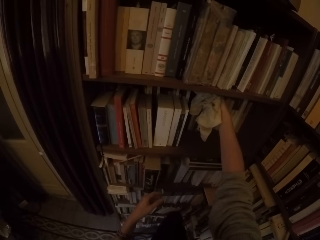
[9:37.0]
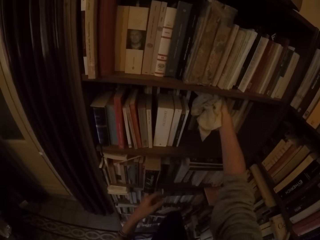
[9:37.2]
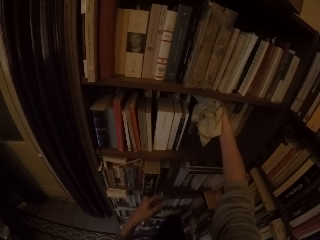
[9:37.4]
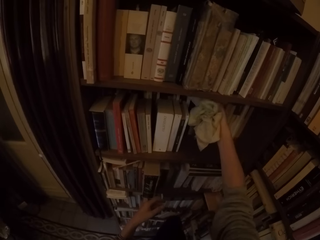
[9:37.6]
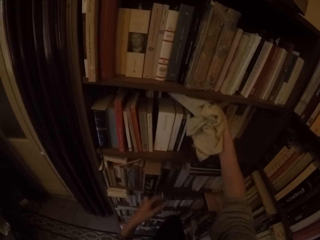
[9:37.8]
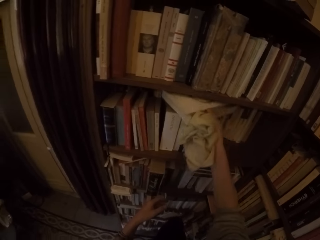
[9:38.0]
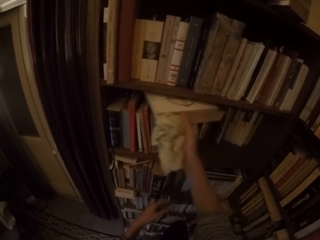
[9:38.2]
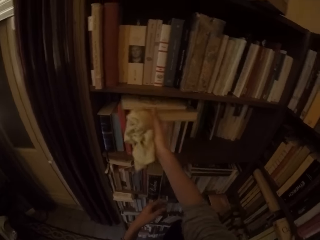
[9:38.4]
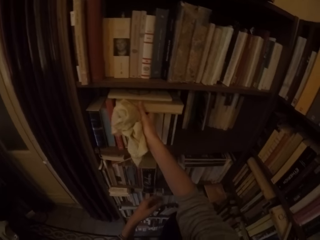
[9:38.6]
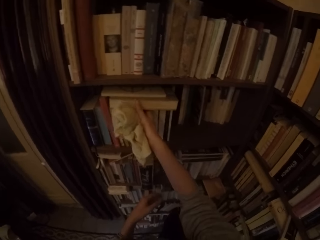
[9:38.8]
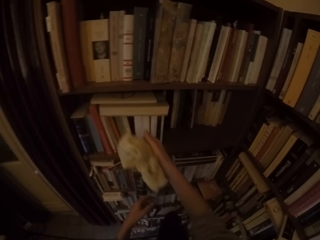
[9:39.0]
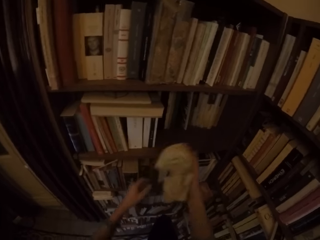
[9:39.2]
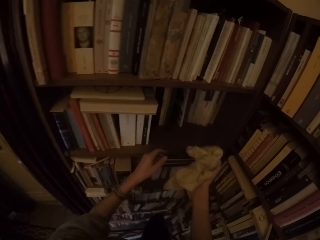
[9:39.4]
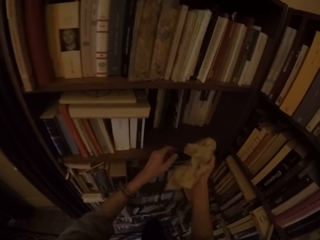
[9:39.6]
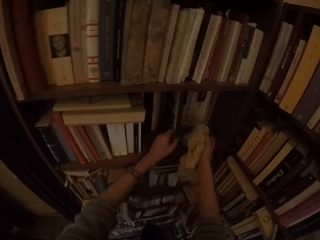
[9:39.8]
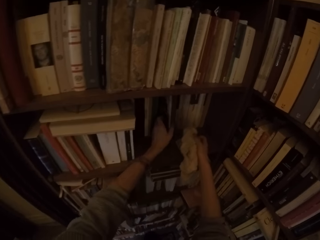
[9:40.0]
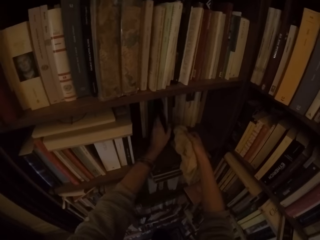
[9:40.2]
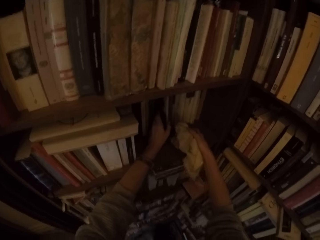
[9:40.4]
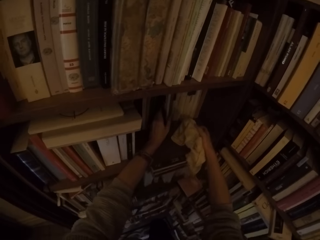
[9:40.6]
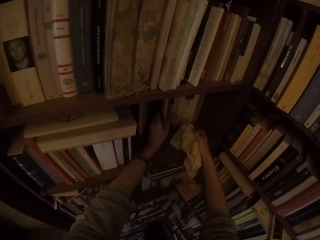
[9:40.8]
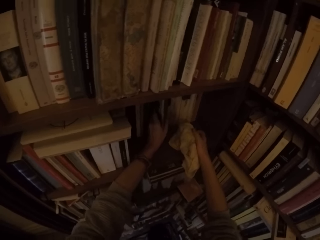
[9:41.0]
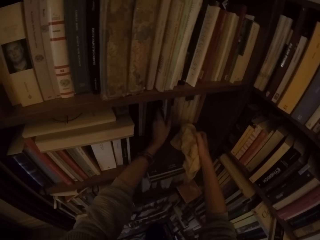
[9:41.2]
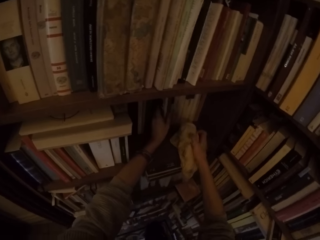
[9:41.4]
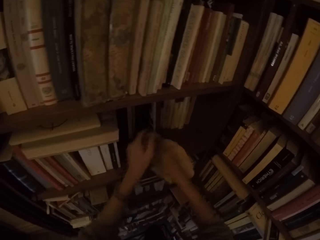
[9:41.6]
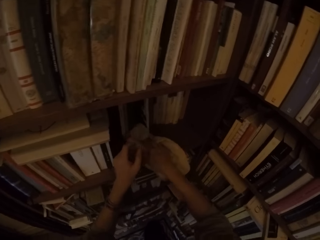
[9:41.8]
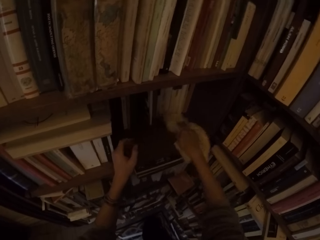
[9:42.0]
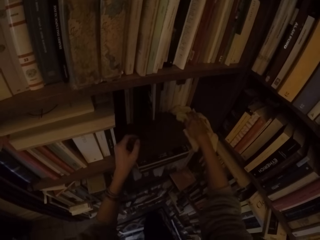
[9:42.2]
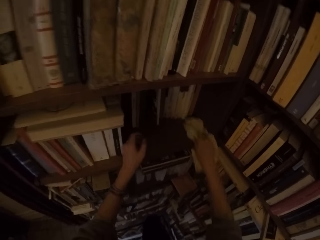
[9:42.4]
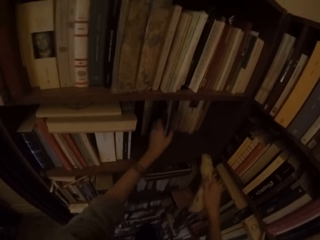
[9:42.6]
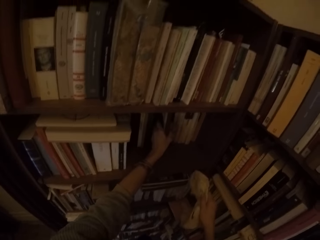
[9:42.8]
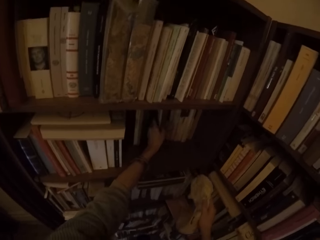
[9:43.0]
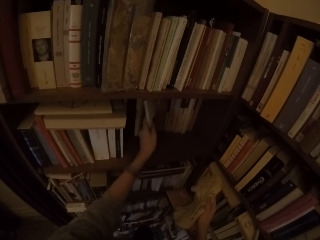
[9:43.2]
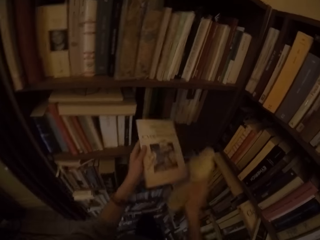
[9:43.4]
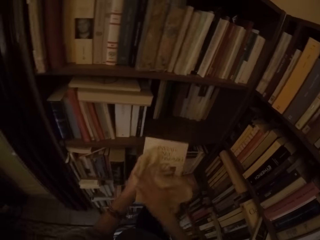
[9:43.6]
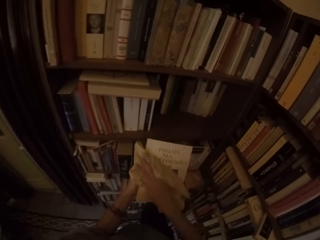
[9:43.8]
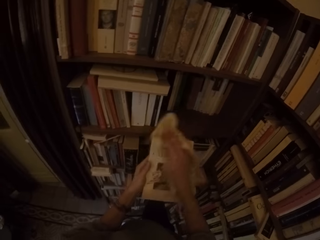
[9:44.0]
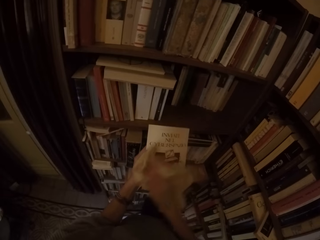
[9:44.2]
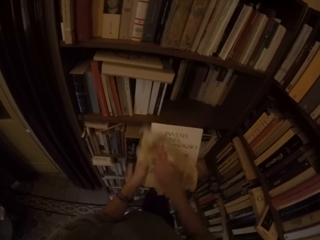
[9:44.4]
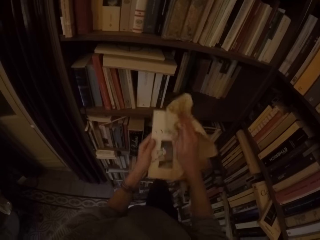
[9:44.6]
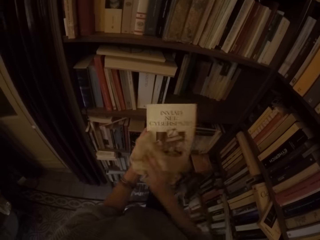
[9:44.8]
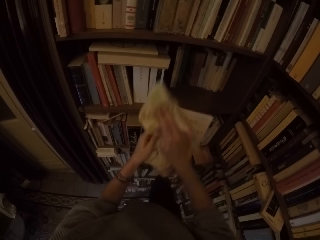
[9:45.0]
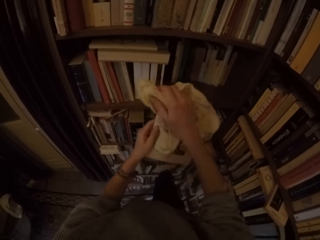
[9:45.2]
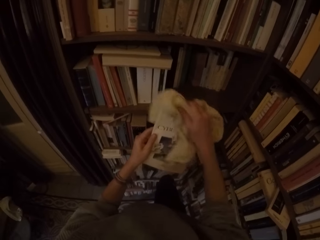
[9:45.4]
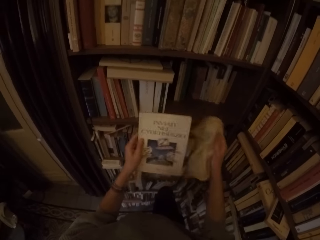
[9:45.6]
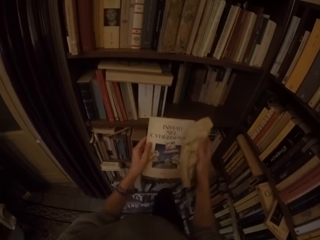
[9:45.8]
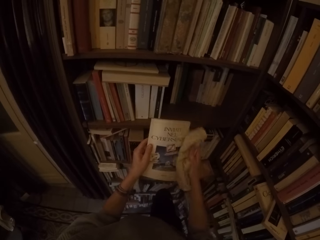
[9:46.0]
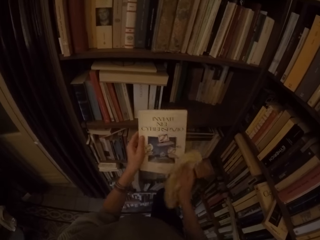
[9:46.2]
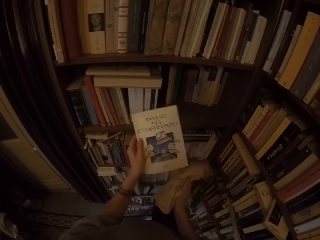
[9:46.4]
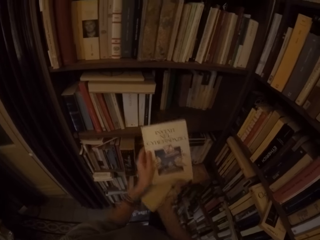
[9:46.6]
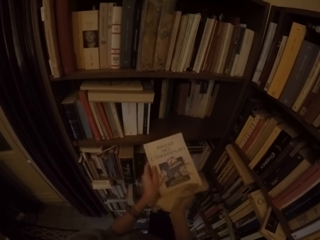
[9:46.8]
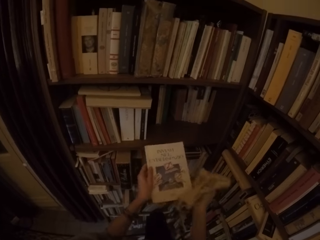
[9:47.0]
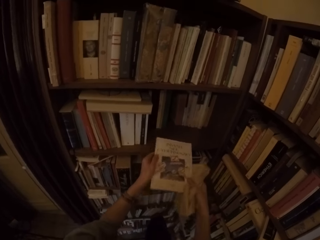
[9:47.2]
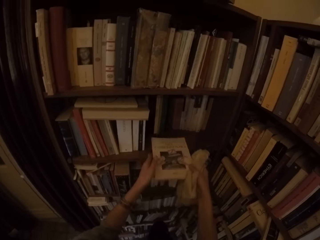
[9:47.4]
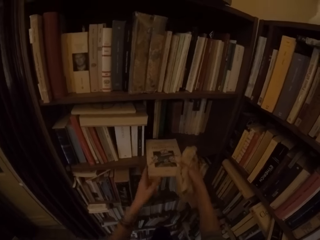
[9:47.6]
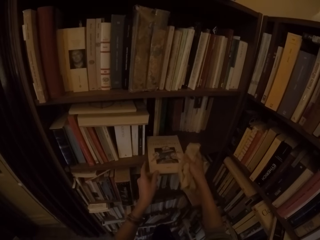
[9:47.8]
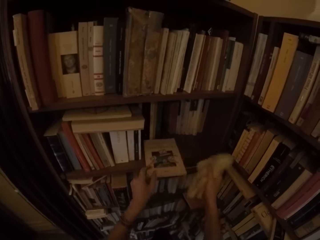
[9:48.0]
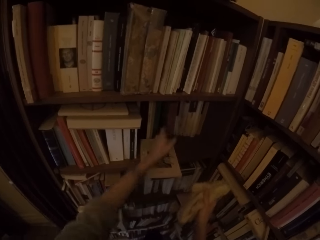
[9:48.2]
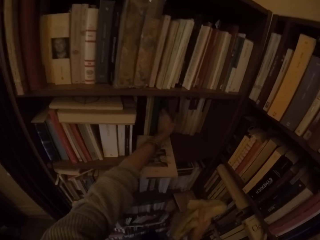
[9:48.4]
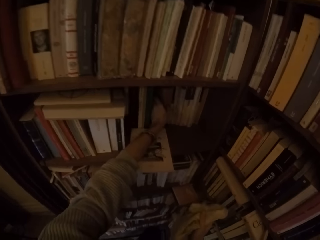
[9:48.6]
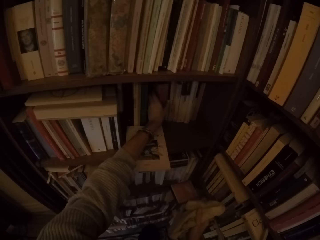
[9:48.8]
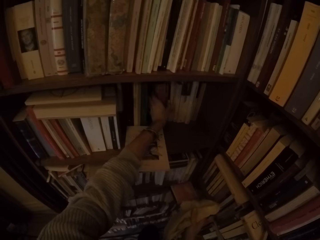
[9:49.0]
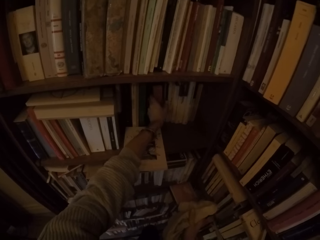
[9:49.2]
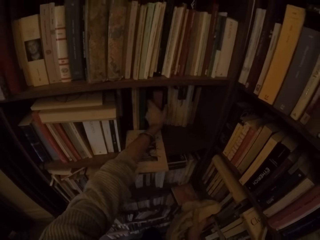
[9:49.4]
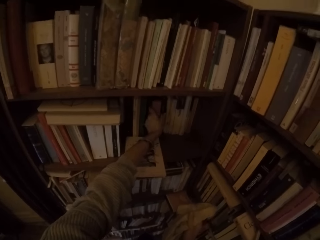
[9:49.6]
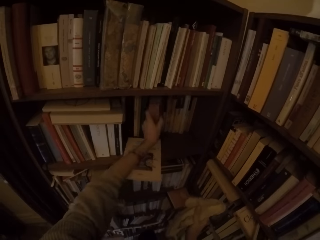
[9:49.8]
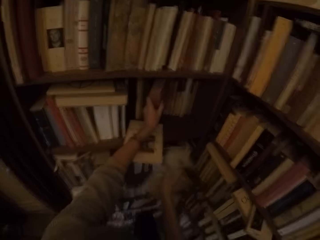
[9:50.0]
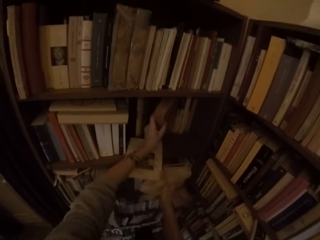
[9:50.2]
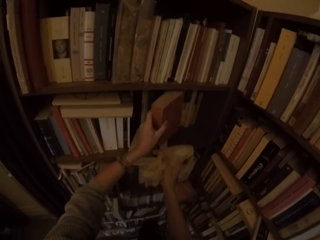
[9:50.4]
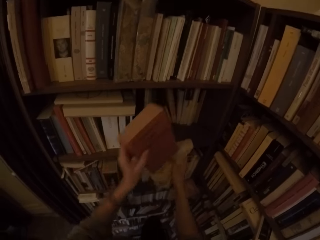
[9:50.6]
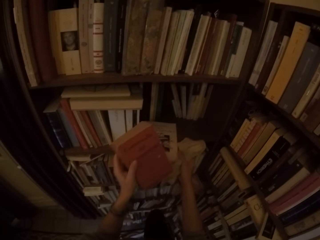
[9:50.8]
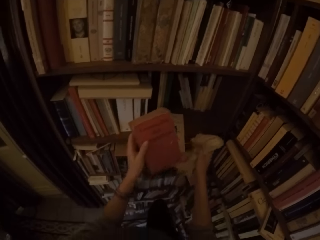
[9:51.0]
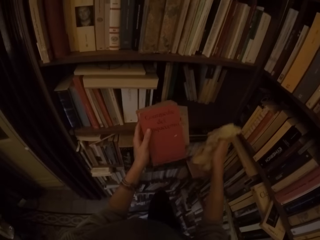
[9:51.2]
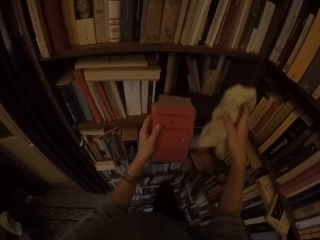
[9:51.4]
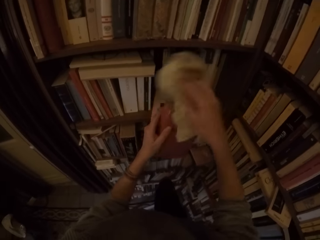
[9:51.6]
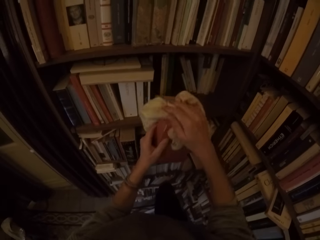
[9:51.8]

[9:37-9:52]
The camera wearer adjusts a book on the shelf with her right hand. She cleans the book shelf with the rag with her right hand. She picks a book from the book shelf with her left hand. She cleans the book with the rag with her right hand. She puts the book in the book shelf with both hands. She picks a book from the book shelf with her left hand. She pushes a book with her right hand.

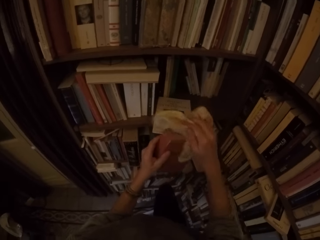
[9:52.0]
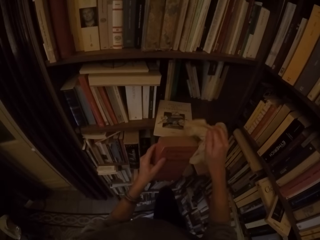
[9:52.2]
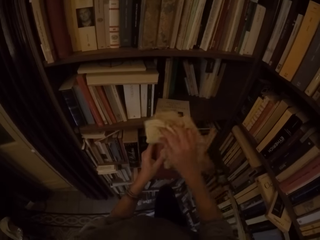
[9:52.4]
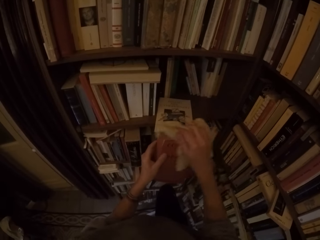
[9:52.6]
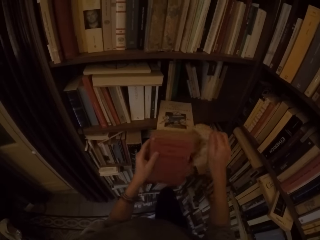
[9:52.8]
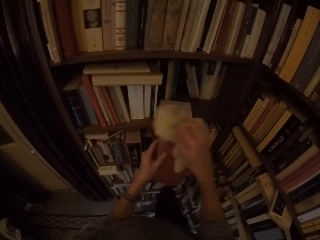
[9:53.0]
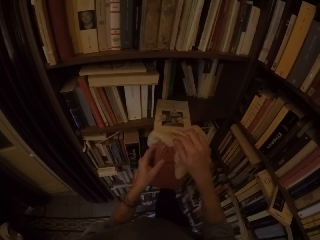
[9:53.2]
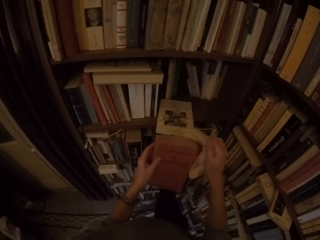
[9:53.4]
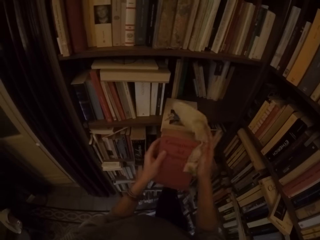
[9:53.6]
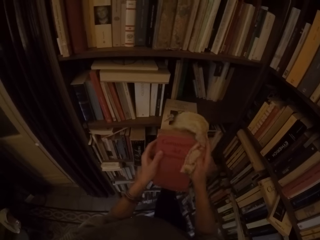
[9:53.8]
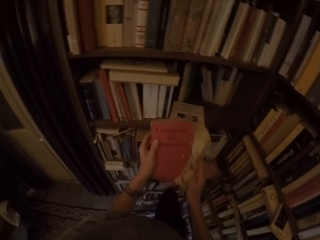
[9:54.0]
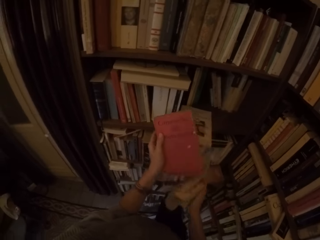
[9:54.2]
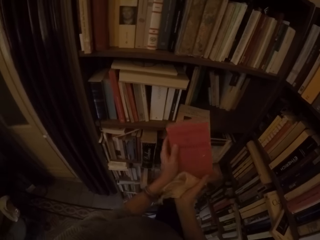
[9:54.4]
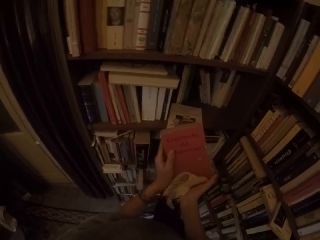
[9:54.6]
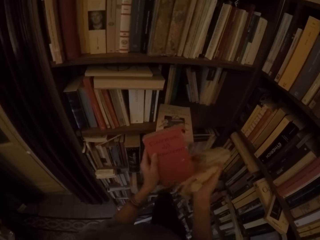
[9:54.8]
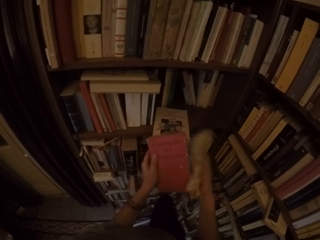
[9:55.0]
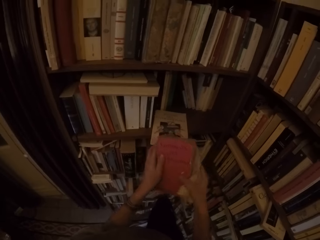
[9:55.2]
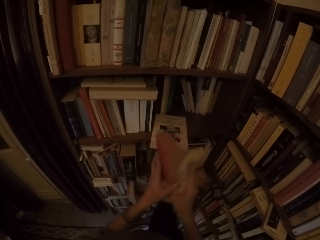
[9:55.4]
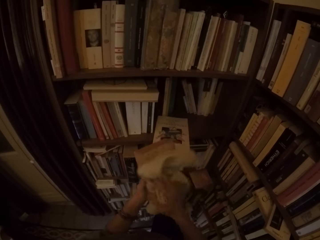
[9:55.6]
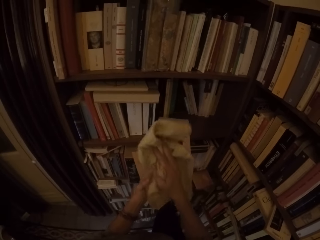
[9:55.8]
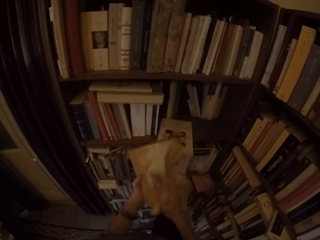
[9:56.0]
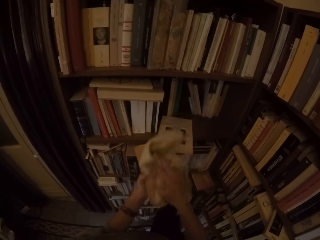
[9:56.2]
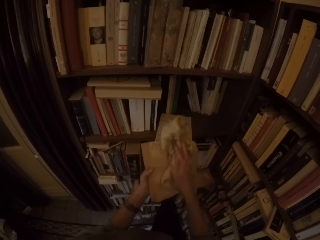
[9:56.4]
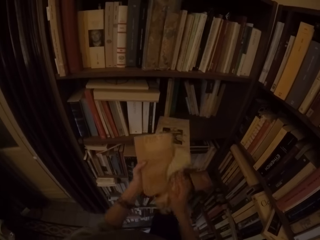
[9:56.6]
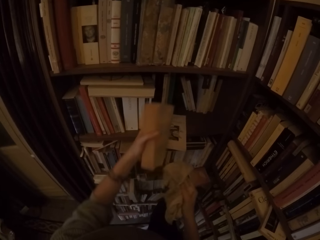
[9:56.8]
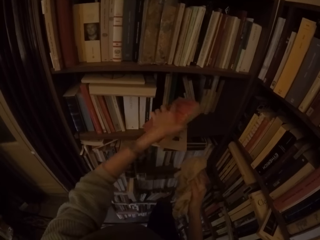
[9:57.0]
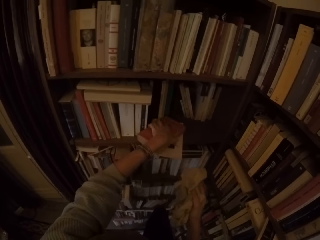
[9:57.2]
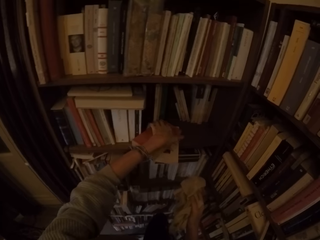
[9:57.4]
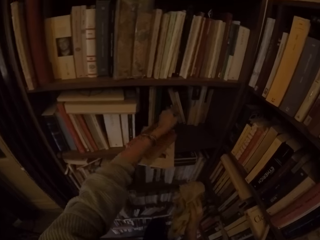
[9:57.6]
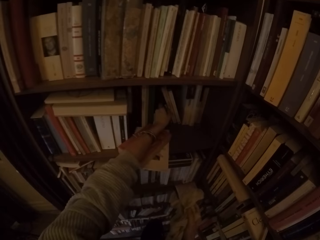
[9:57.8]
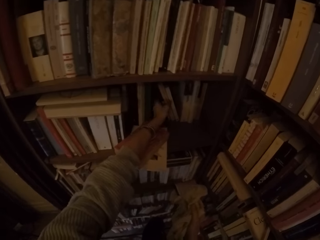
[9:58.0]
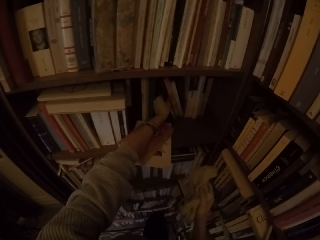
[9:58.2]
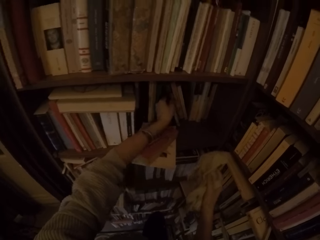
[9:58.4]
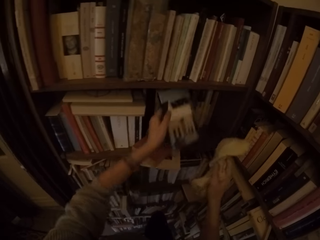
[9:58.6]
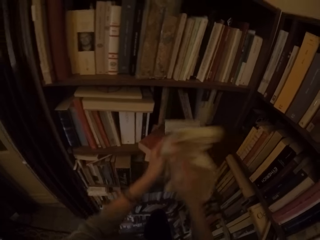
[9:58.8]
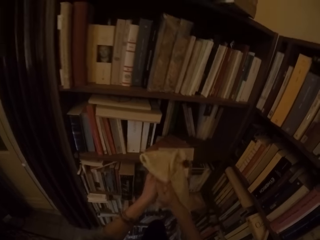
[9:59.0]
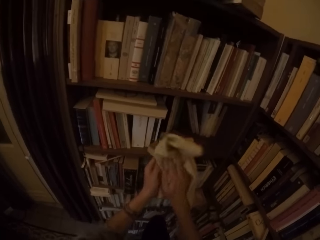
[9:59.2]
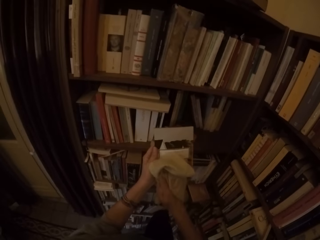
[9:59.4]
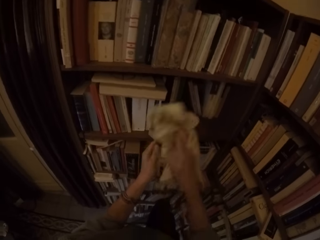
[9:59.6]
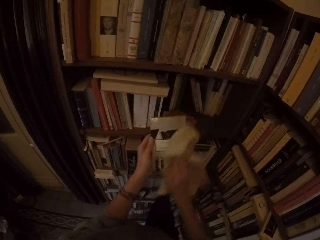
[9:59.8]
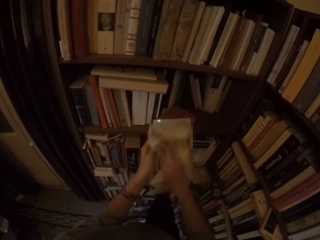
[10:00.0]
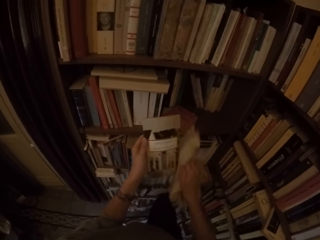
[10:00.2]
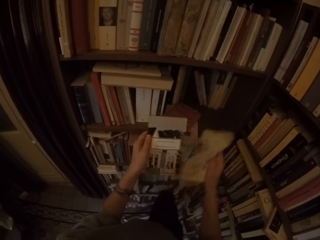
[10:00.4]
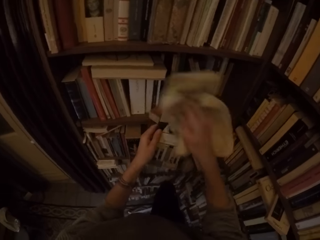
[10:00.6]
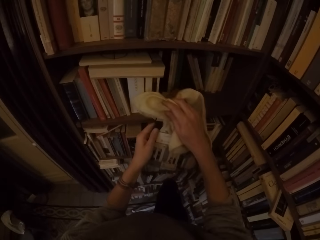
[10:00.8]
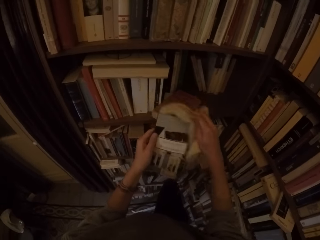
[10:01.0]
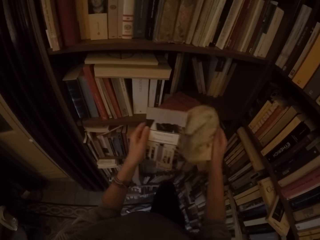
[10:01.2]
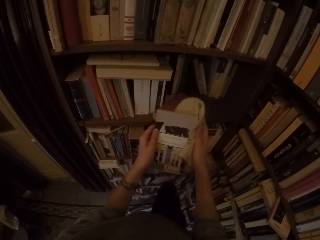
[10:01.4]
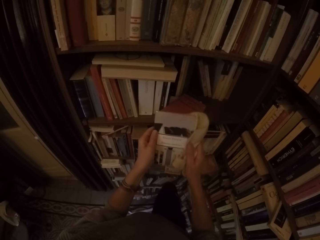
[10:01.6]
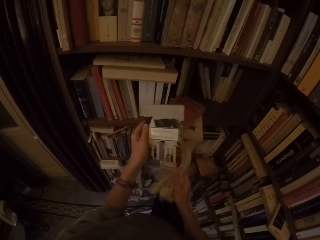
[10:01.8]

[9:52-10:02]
The camera wearer cleans the book with the rag with her right hand. She turns the book around with both hands. She cleans the book with the rag with her right hand. She places the book on a book on the shelf with her left hand. She picks a book from the book shelf with her left hand. She cleans the book with the rag with her right hand.
